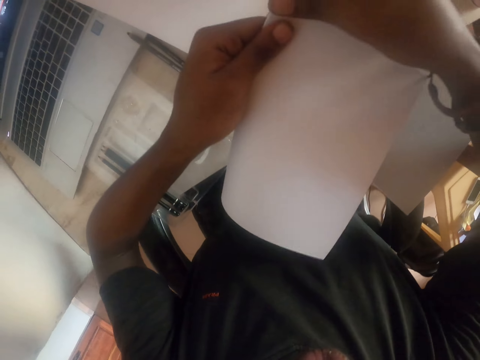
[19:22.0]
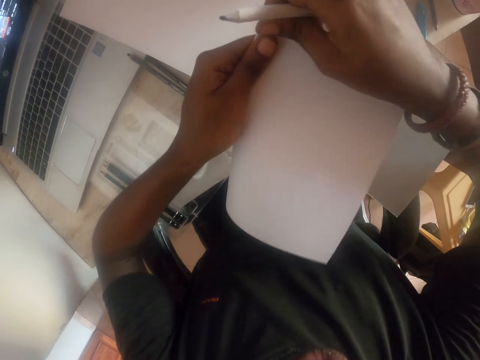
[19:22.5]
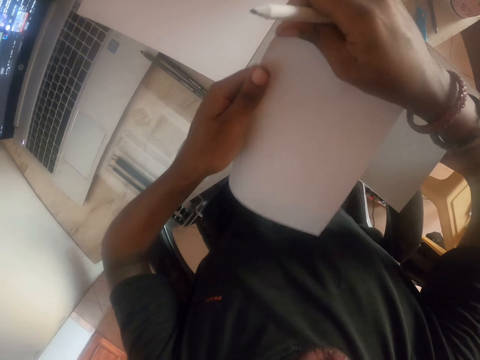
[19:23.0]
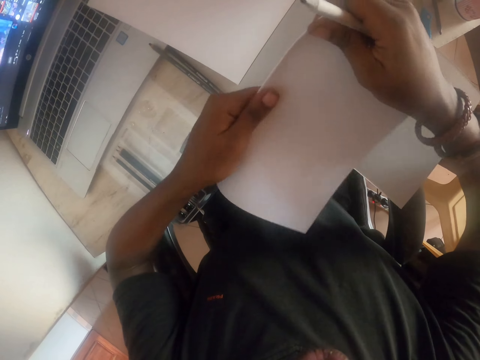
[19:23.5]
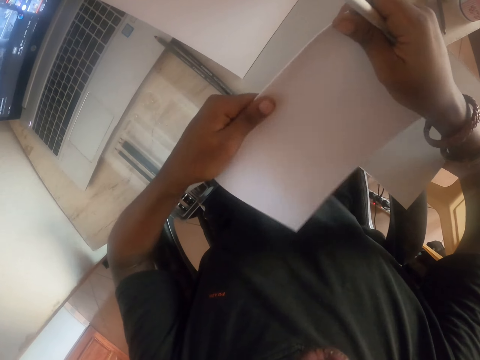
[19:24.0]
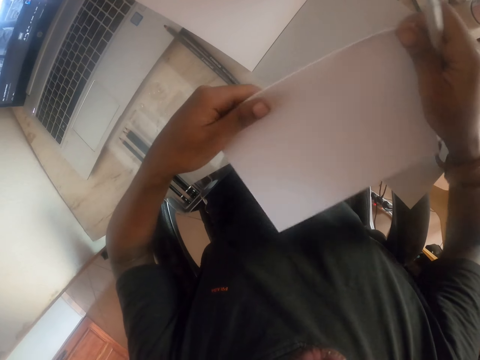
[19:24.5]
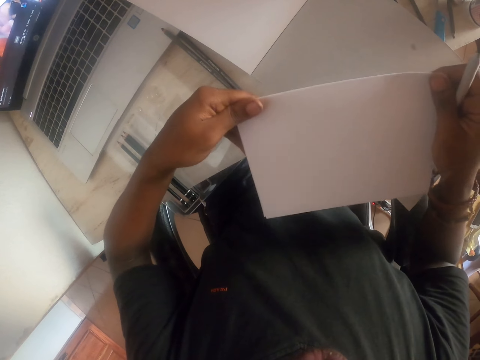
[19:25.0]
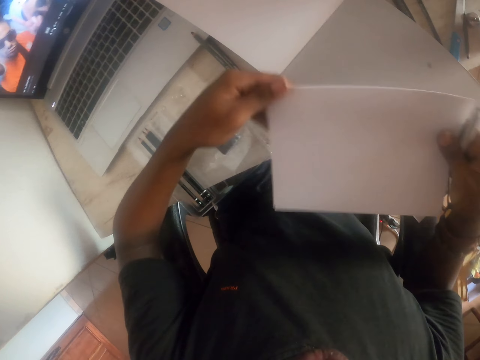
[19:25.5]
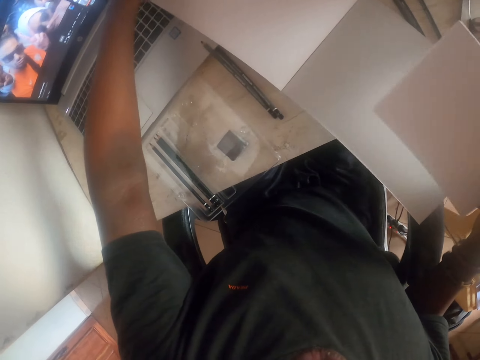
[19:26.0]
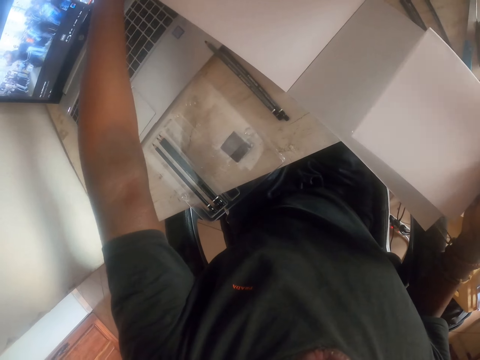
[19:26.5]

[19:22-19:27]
The camera wearer turns the page of the book.

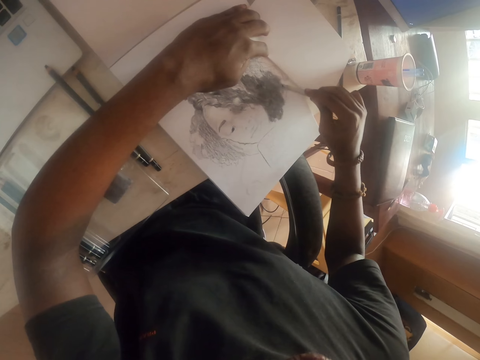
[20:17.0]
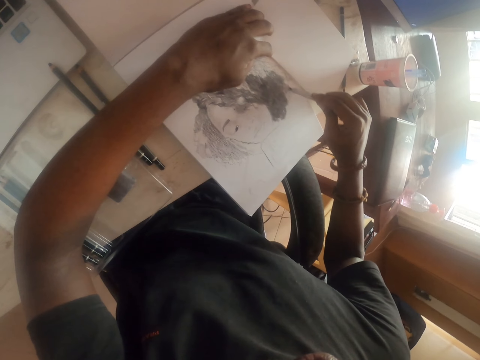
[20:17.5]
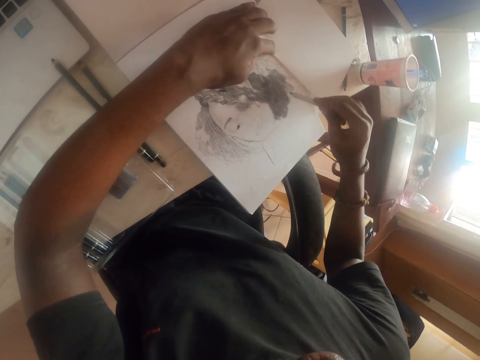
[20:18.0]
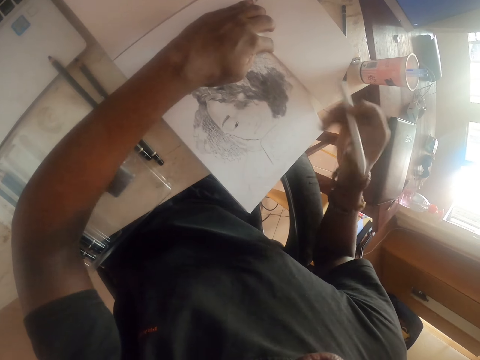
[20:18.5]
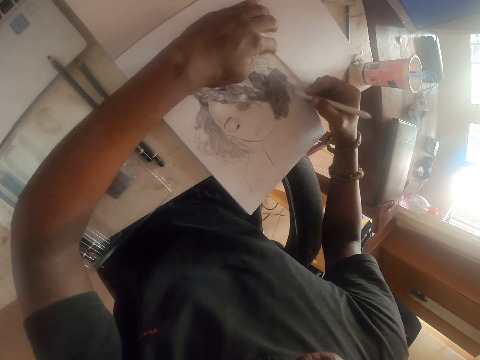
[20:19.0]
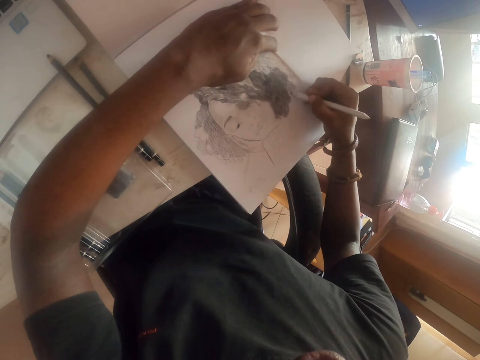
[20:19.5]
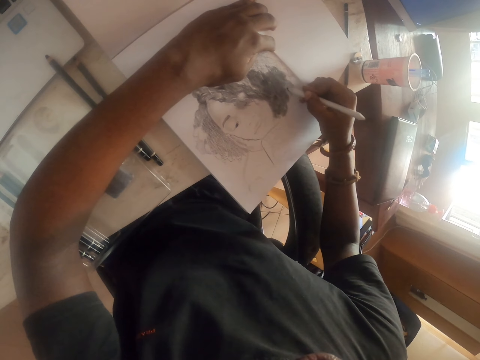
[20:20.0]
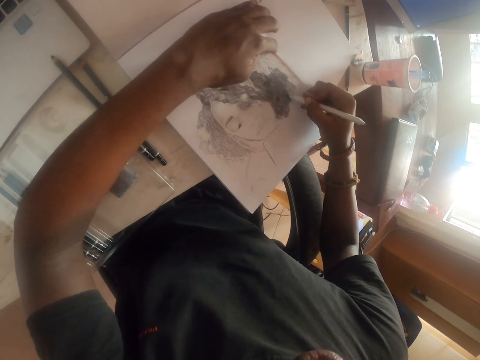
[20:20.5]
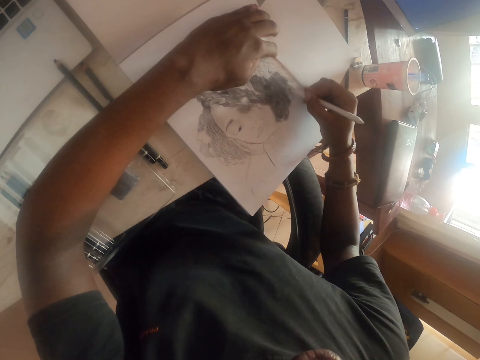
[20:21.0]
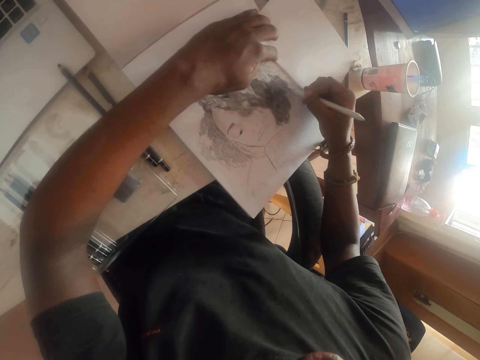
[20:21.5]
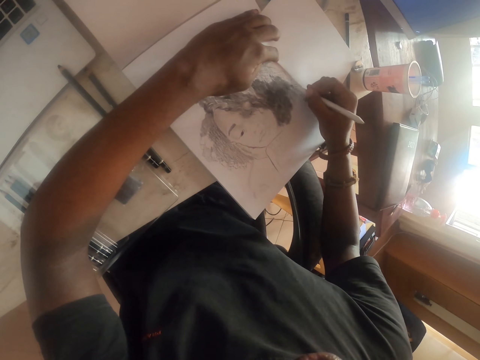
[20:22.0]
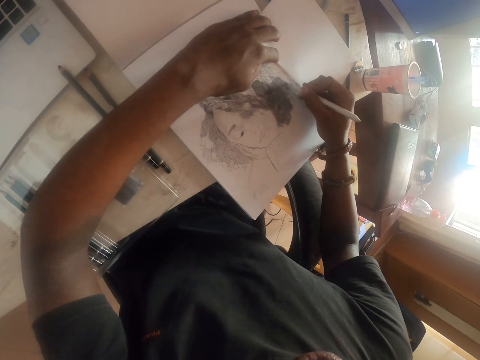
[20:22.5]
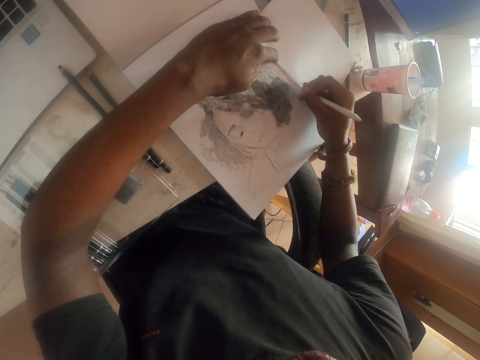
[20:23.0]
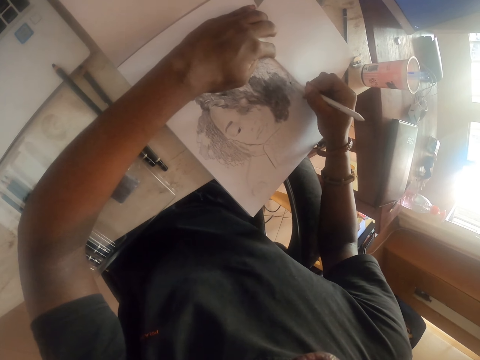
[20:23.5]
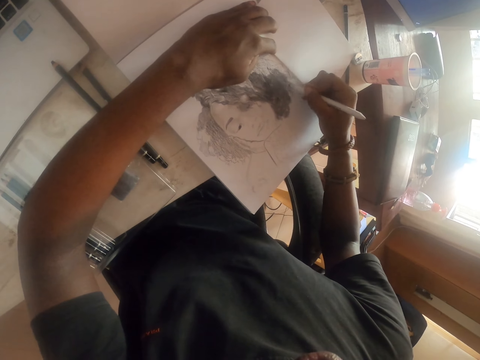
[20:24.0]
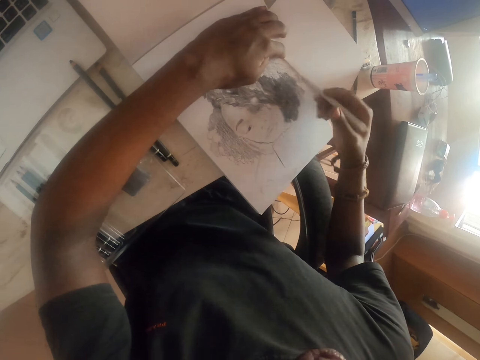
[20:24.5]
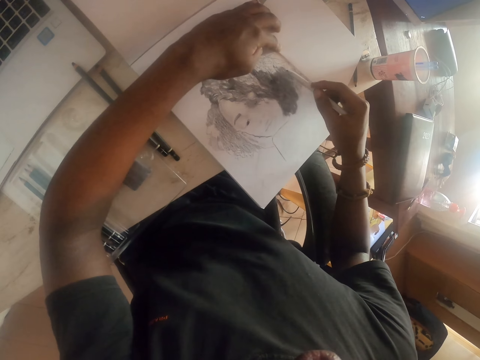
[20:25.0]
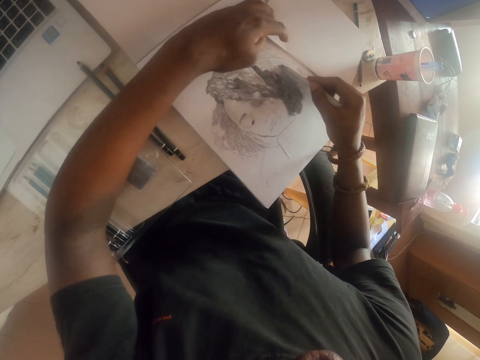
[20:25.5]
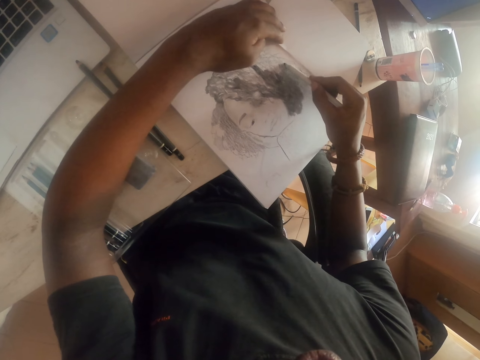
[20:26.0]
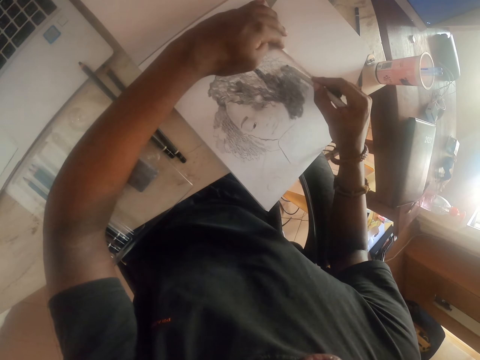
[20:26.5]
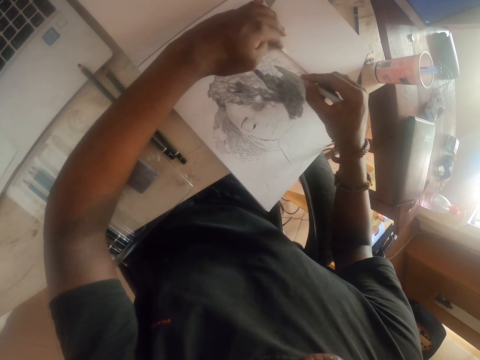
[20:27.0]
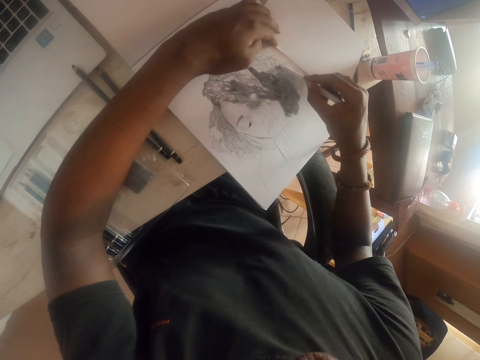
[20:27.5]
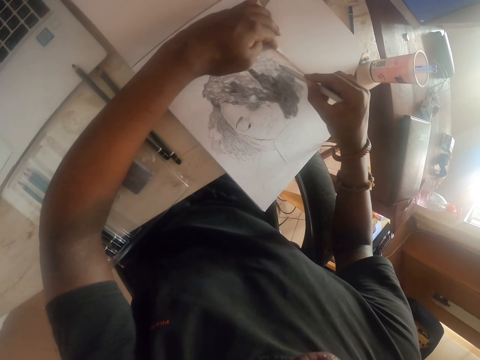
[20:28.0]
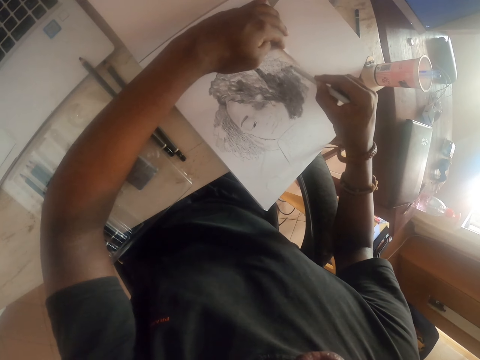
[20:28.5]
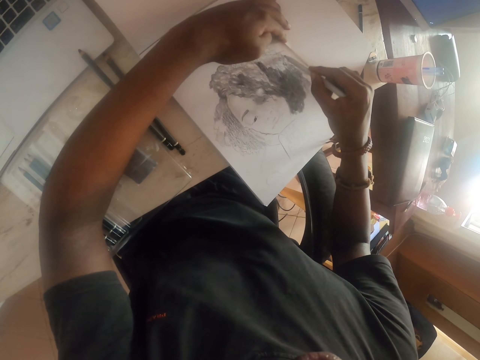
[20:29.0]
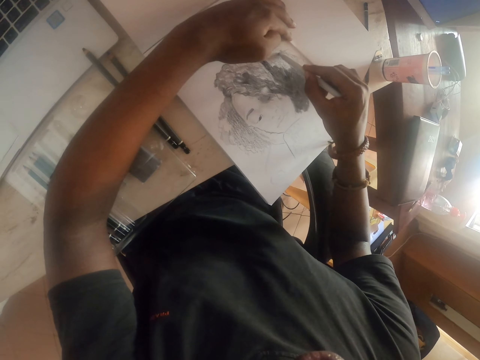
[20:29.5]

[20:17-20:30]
The camera wearer turns the pen. They draw on the paper using the pen.

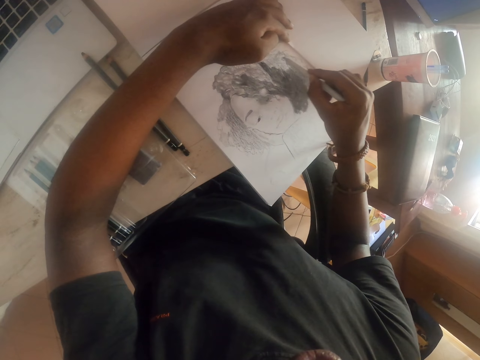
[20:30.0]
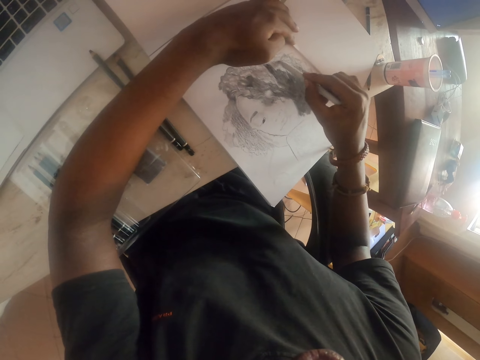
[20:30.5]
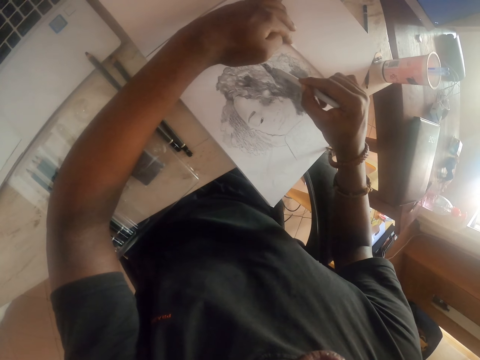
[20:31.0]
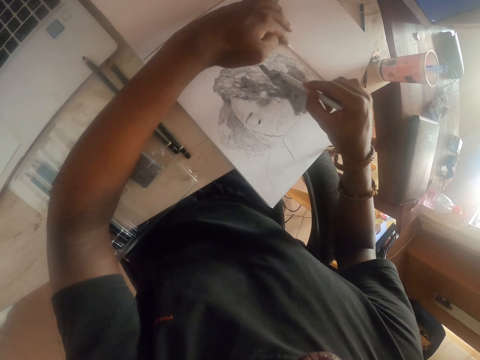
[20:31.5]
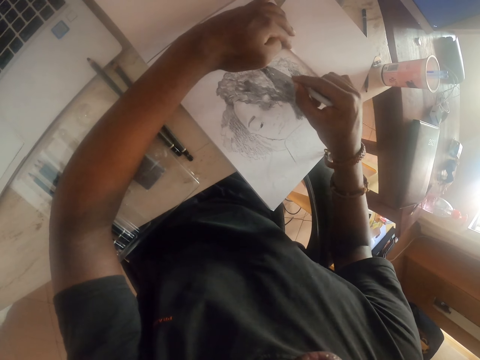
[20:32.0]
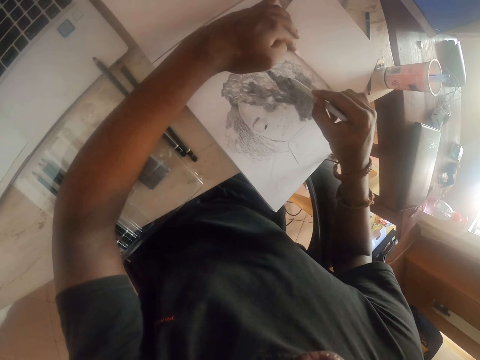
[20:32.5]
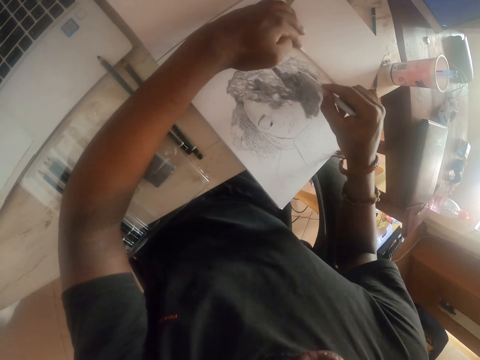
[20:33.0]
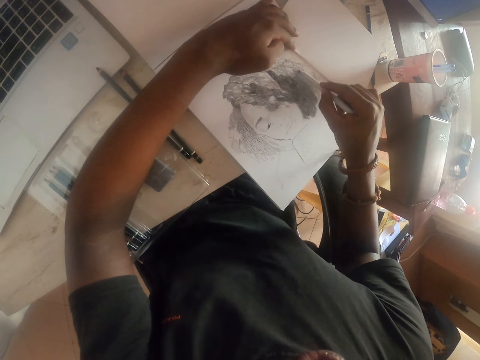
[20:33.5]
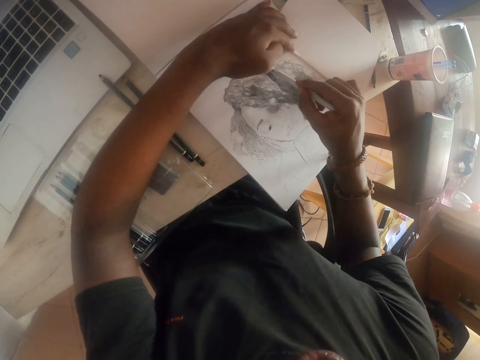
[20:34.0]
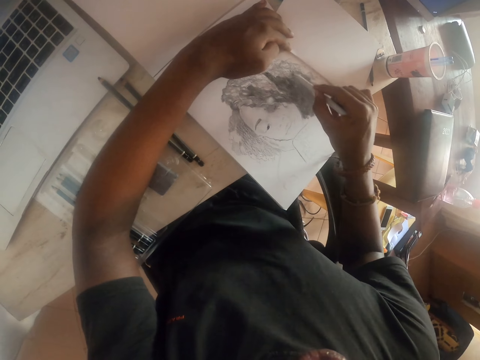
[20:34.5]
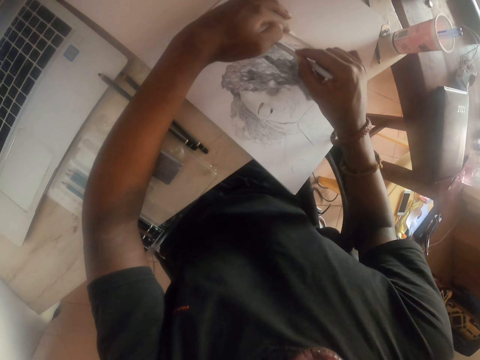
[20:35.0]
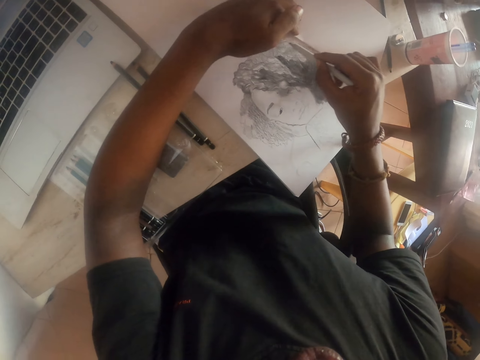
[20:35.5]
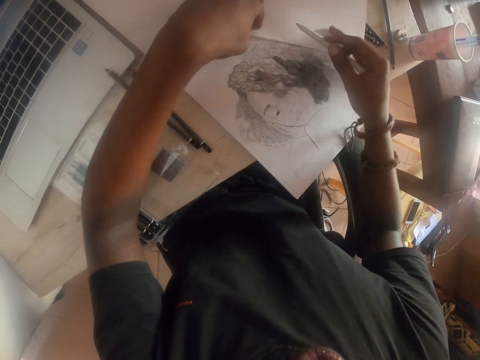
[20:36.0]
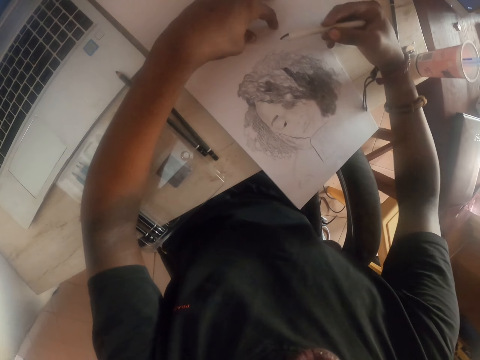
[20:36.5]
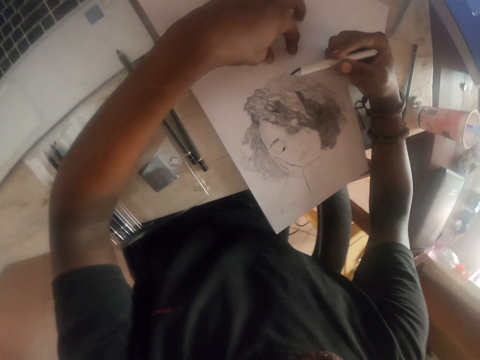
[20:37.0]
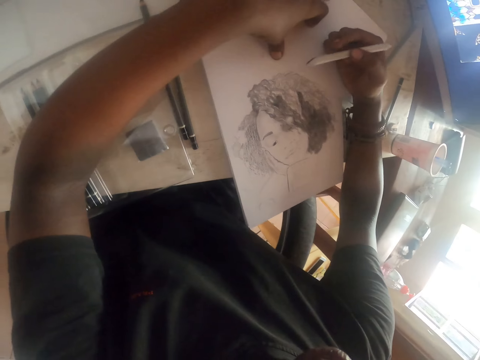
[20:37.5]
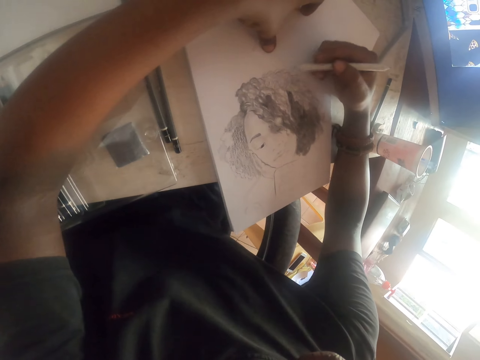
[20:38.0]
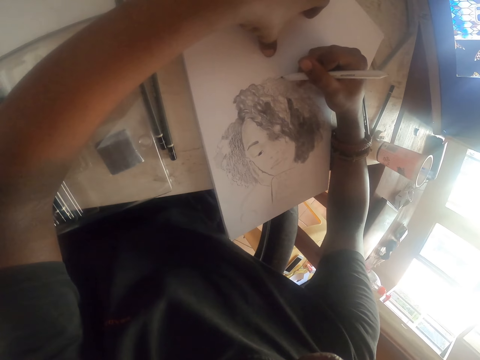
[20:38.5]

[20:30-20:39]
The camera wearer moves the paper with the left hand. They hold the paper with the left hand.
